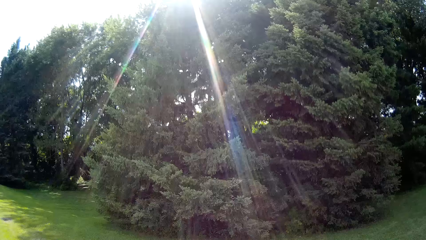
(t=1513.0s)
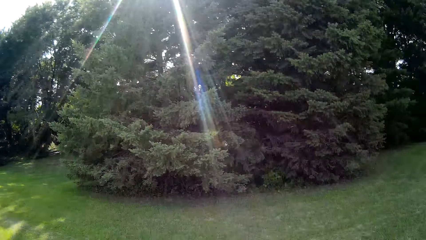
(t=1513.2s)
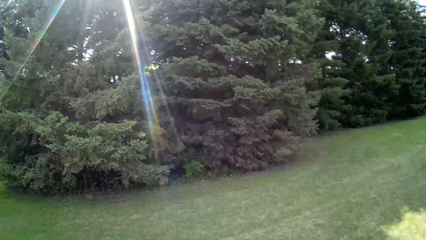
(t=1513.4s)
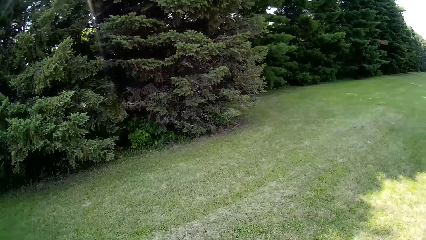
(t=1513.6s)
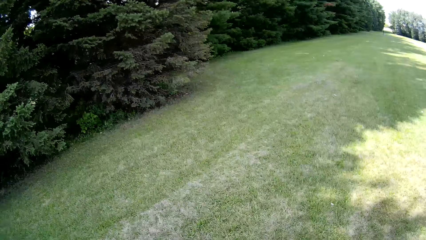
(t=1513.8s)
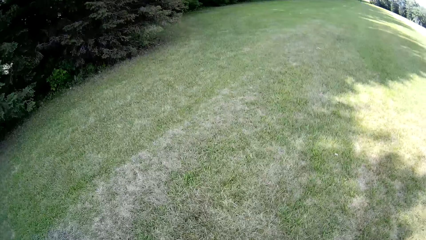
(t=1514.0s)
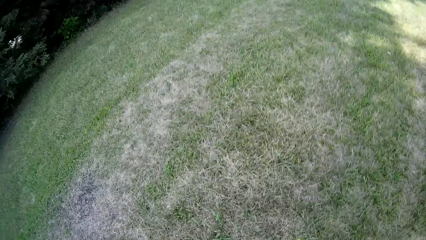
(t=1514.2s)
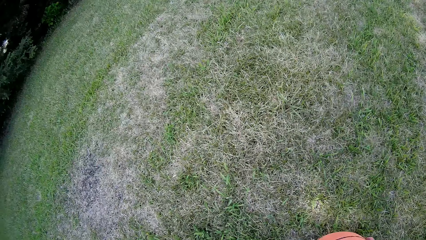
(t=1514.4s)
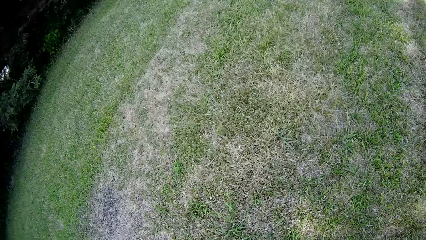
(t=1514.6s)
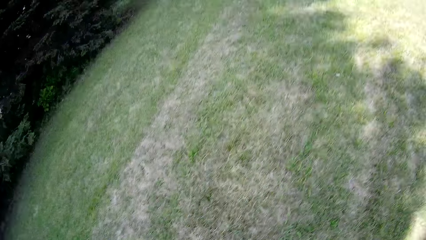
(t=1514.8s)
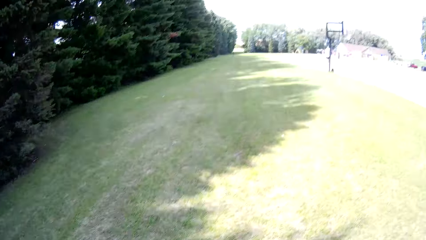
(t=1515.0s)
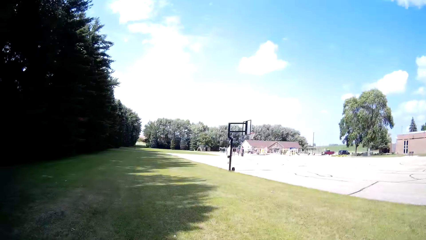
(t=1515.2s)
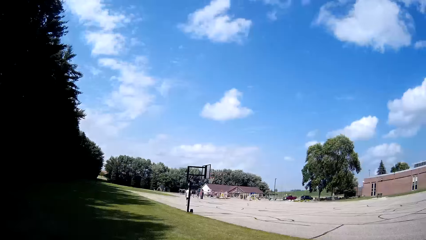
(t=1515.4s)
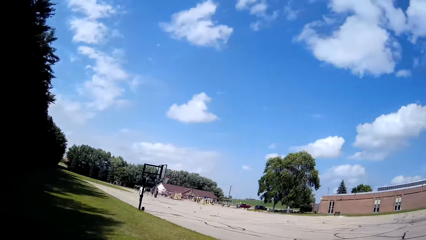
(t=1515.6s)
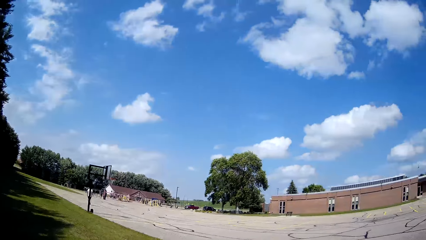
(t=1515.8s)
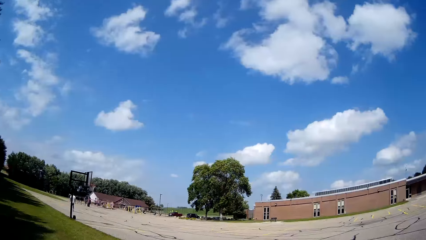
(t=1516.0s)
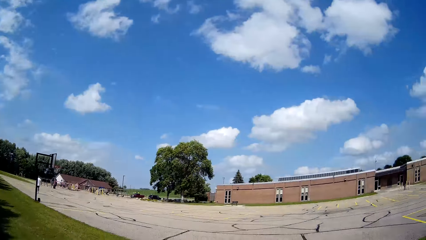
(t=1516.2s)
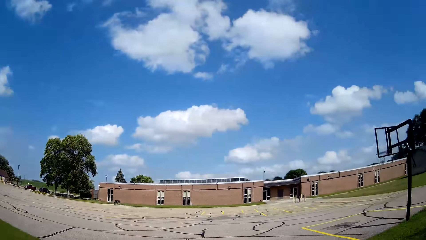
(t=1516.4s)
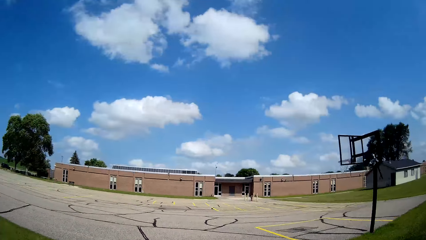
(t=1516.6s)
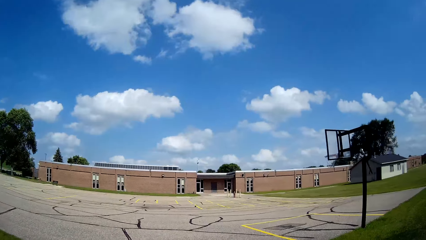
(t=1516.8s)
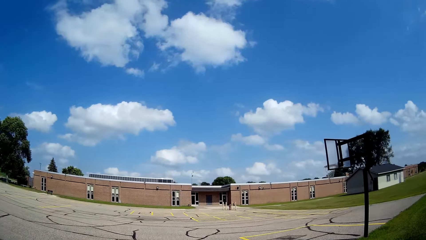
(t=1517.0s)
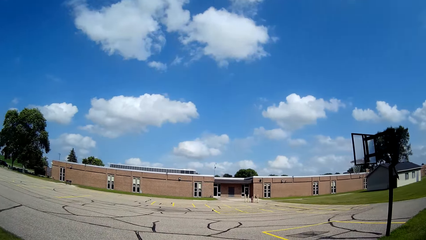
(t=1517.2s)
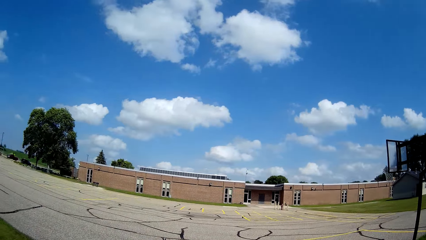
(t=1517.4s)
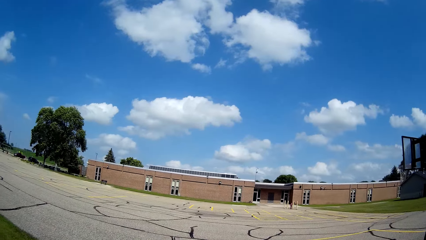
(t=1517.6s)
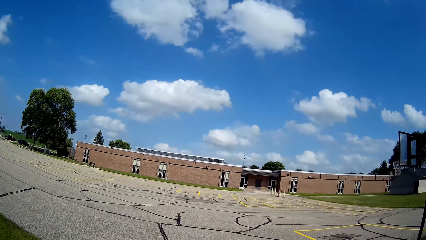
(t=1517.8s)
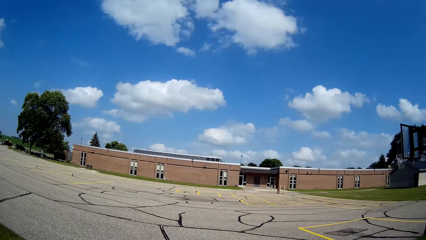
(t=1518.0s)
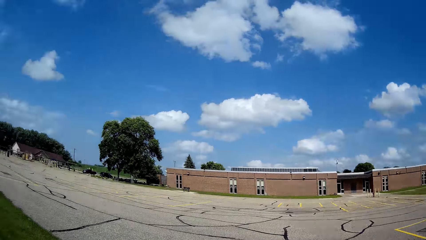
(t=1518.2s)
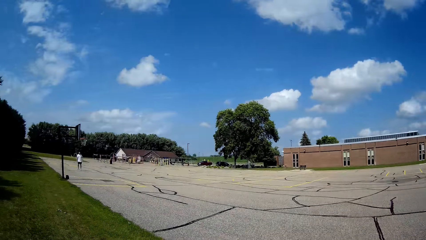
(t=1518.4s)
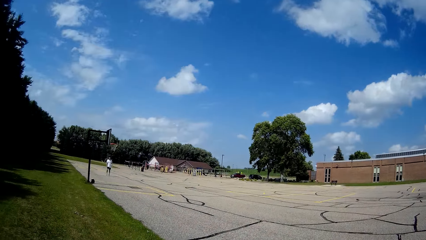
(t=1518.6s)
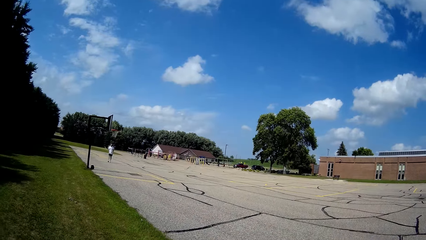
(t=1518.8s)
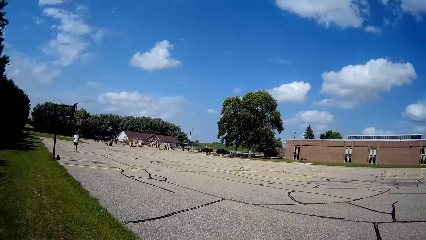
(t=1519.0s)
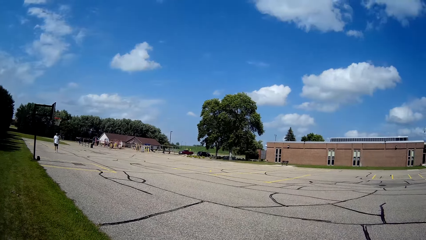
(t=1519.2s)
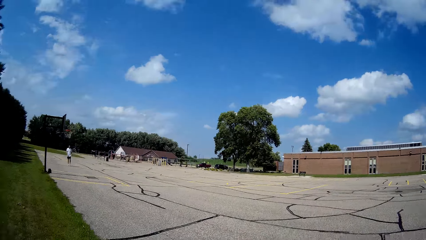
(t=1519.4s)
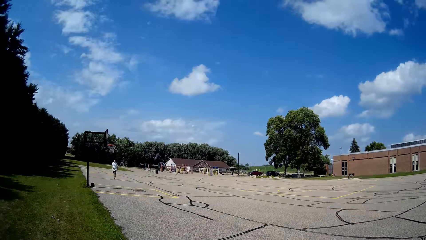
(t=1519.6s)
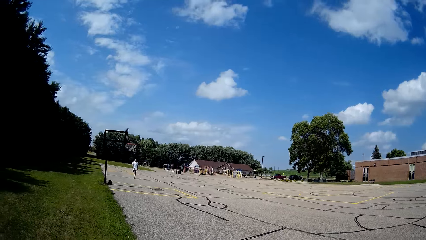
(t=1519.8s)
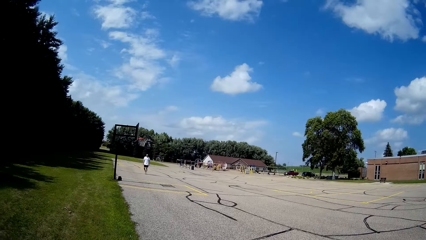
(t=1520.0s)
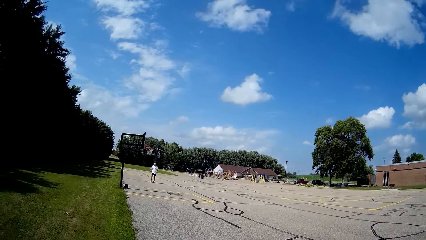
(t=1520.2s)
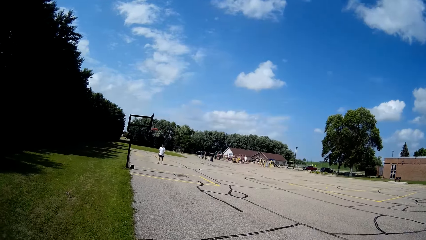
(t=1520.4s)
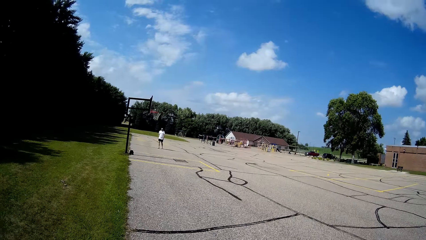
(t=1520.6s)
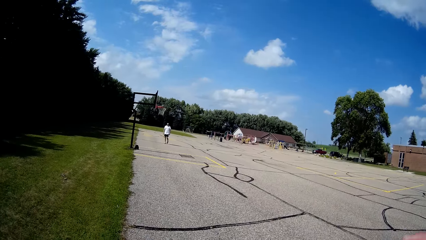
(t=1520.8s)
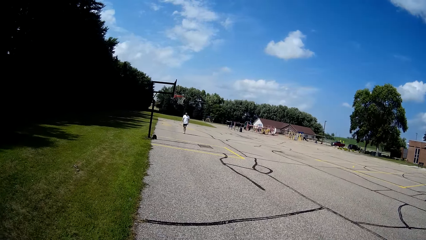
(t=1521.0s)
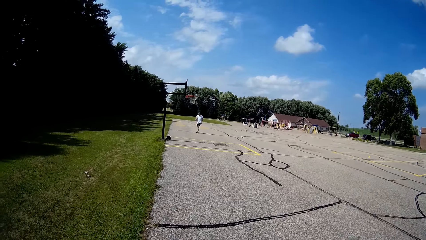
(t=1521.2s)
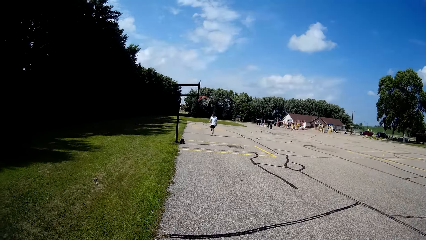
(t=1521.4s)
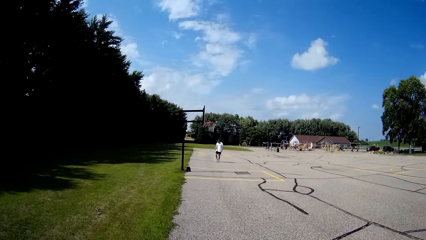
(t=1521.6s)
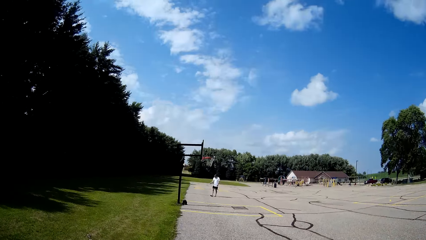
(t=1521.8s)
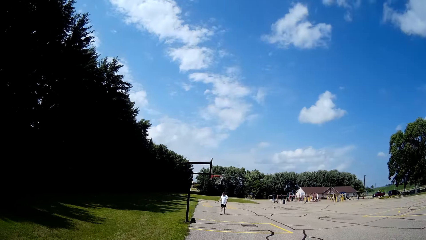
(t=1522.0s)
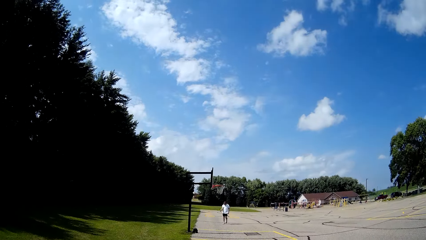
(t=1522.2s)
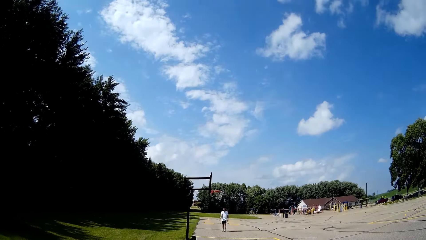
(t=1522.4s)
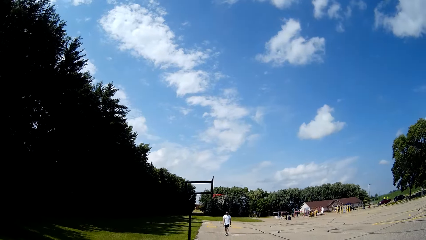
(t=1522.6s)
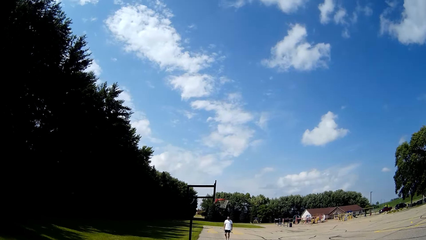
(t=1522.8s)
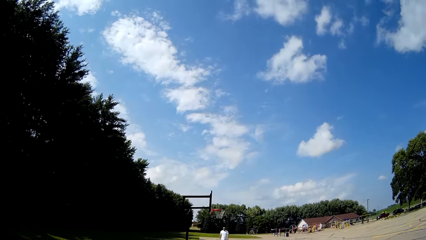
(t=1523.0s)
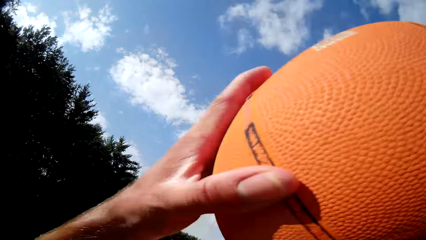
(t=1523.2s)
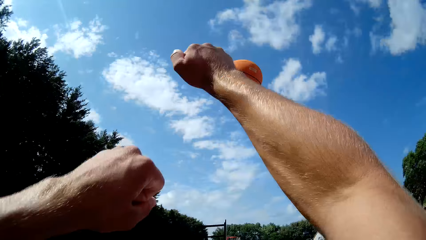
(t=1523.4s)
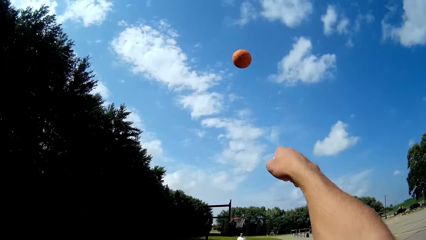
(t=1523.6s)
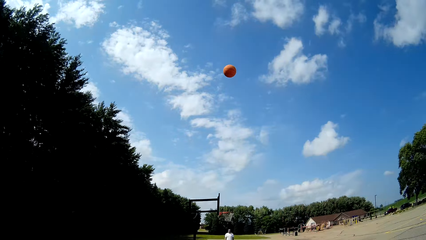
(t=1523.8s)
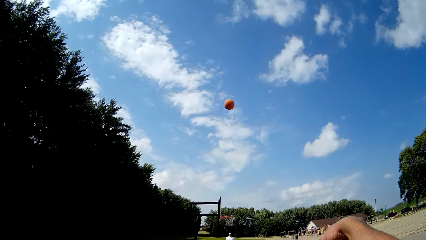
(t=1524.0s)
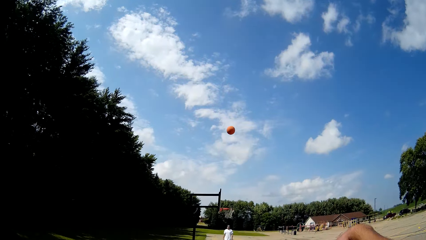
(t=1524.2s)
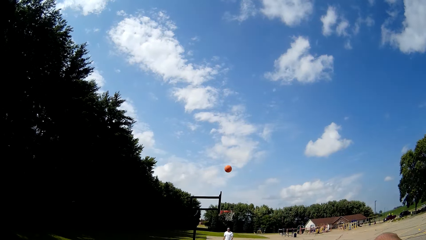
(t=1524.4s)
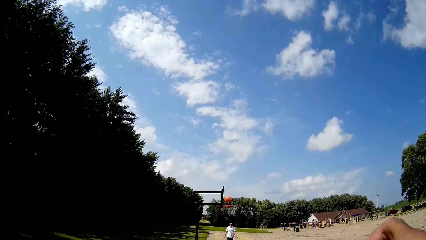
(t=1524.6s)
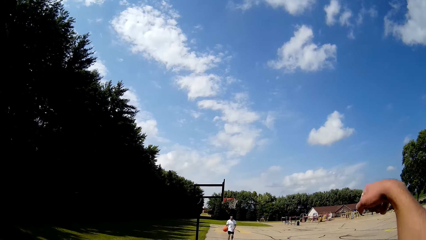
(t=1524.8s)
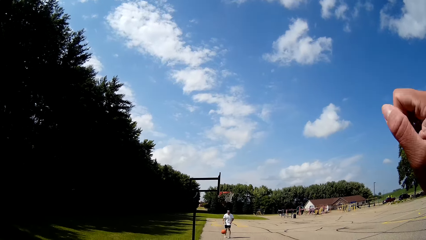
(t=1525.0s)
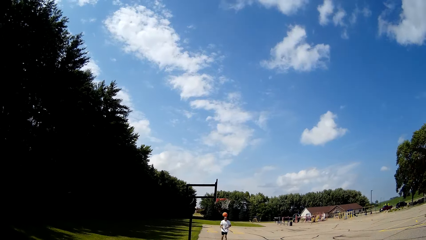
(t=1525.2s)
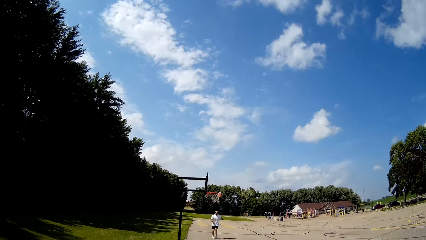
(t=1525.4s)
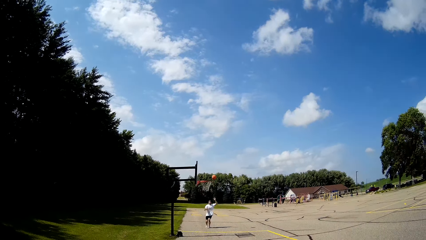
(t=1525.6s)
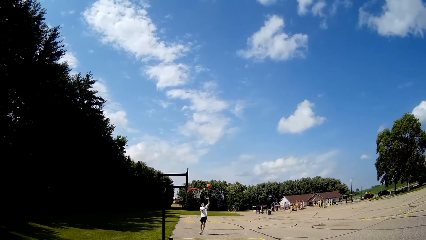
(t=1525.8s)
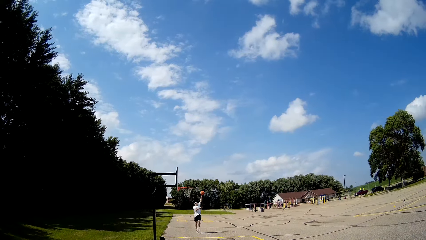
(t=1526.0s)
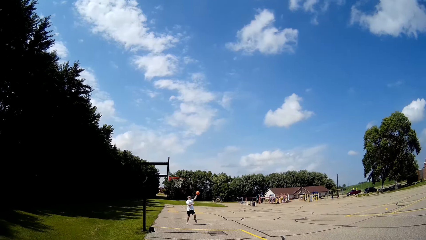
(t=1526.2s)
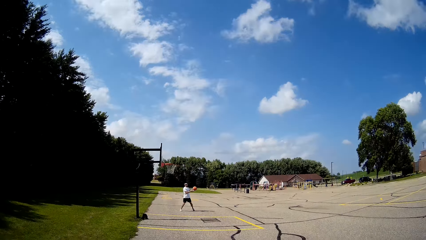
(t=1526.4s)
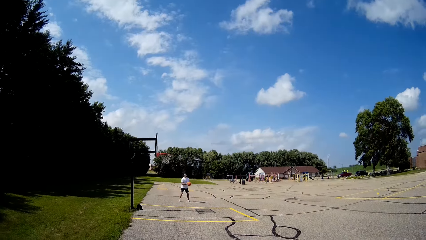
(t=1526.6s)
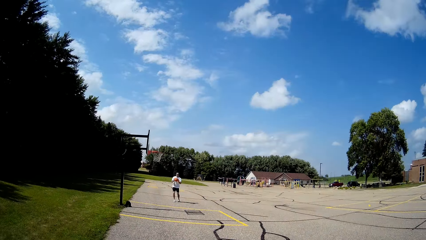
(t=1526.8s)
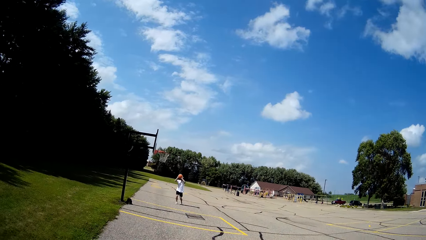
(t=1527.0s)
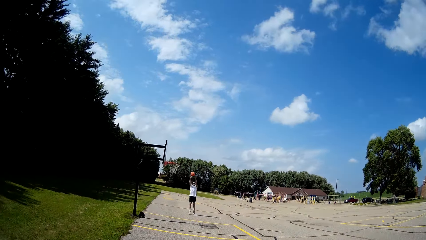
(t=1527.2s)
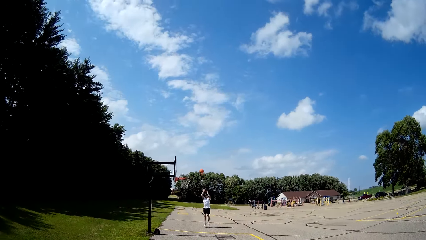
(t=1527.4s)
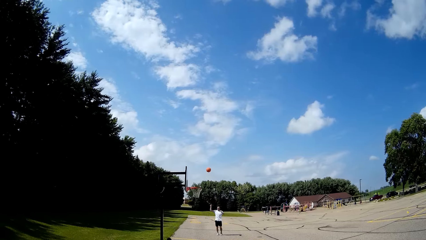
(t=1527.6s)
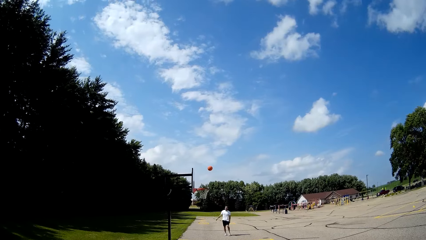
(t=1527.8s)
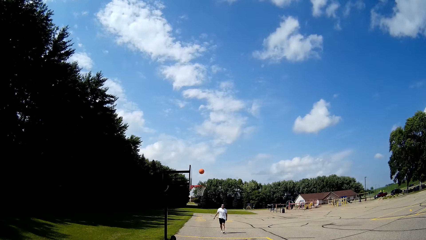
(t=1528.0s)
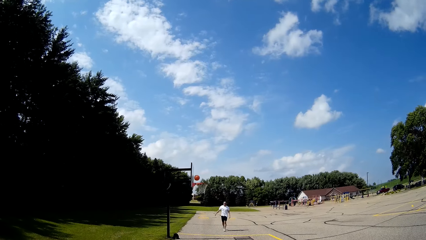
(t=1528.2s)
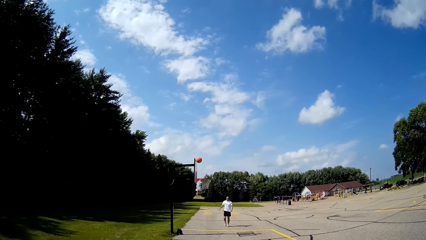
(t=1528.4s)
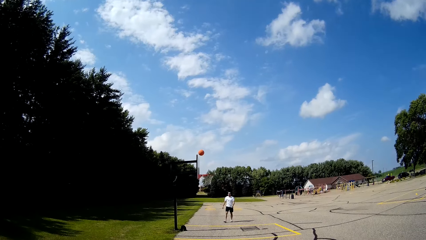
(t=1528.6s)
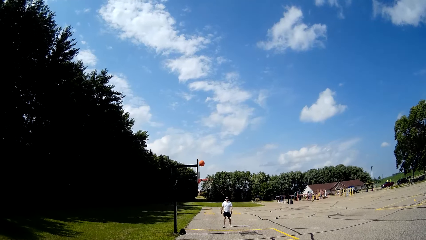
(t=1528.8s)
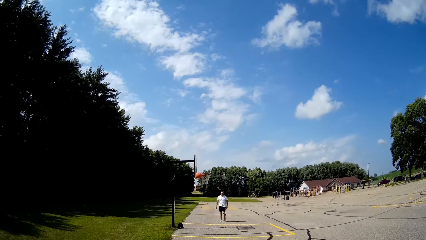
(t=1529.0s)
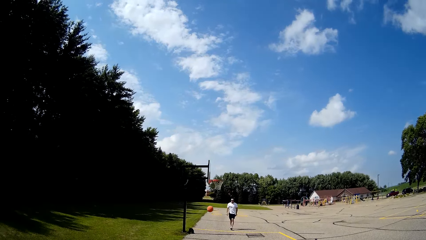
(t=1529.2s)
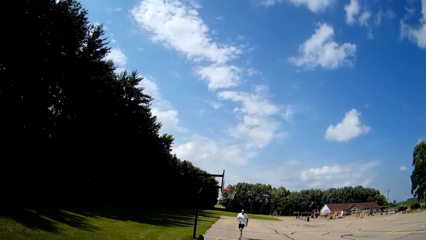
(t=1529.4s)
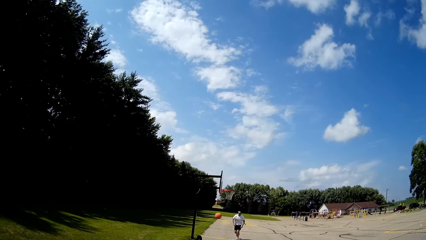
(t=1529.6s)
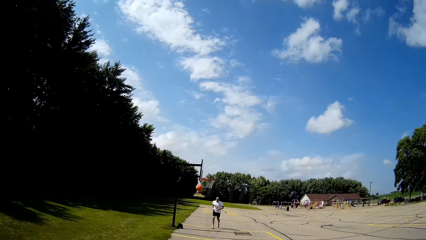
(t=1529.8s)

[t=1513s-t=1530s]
The camera wearer picks up the basketball on the ground with his hands. A man walks around. The camera wearer bounces the basketball on the floor with his hands. He throws the basketball towards the rim with his hands. The man catches the basketball with his left hand and throws the basketball towards the rim with his hands.
